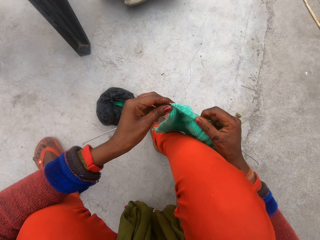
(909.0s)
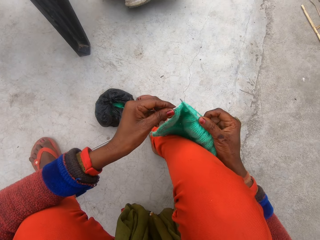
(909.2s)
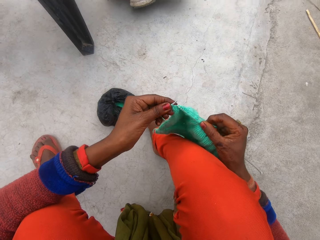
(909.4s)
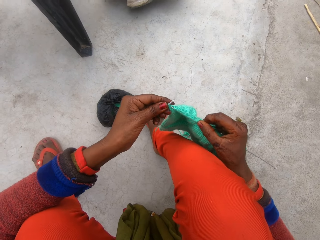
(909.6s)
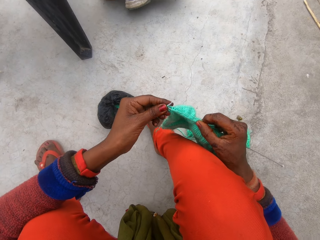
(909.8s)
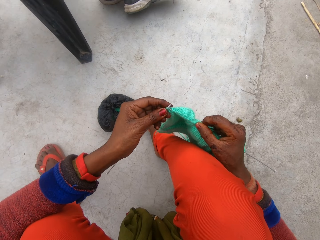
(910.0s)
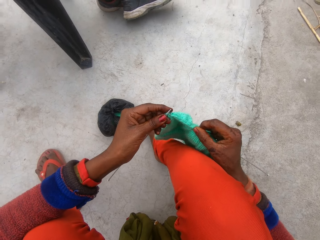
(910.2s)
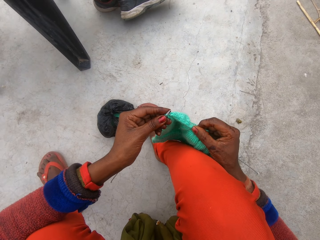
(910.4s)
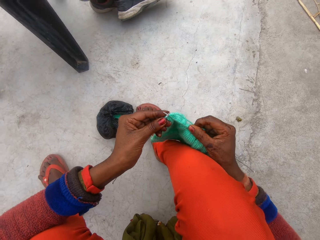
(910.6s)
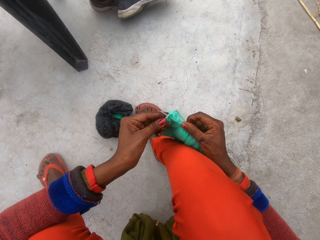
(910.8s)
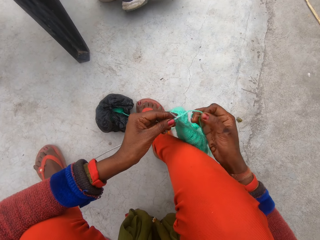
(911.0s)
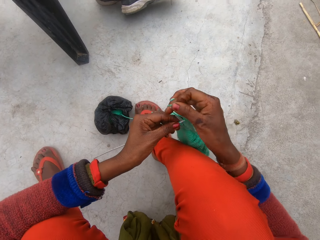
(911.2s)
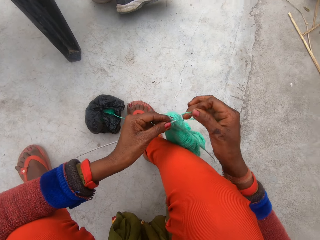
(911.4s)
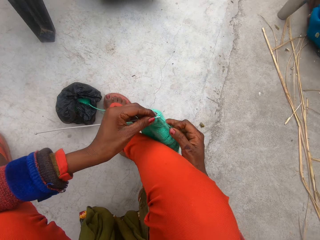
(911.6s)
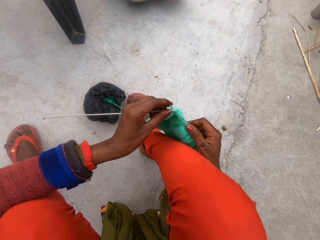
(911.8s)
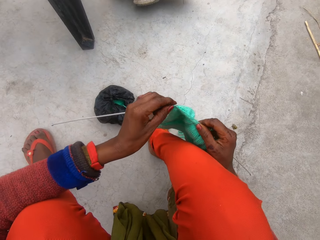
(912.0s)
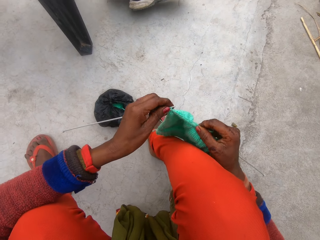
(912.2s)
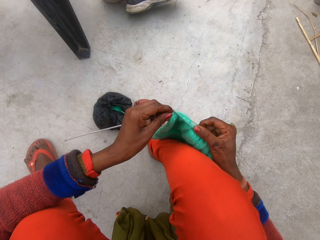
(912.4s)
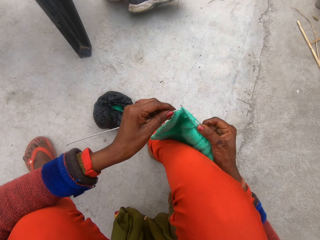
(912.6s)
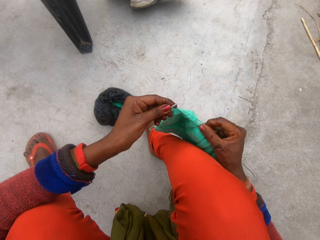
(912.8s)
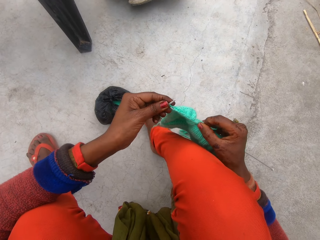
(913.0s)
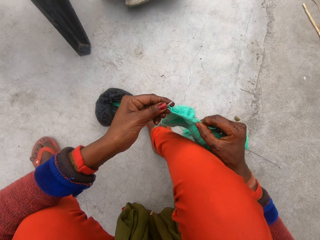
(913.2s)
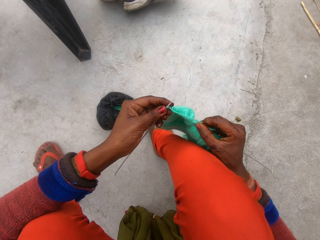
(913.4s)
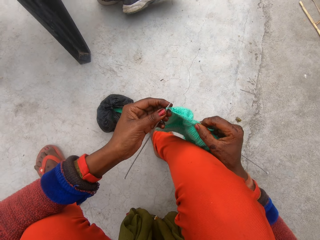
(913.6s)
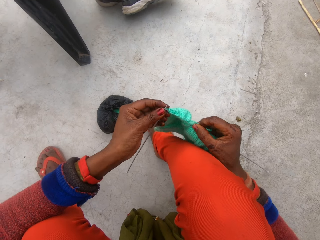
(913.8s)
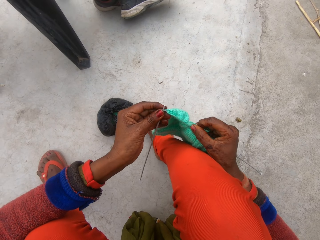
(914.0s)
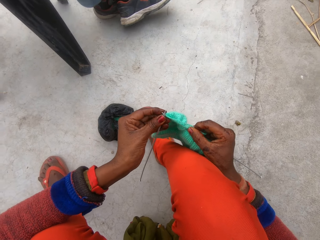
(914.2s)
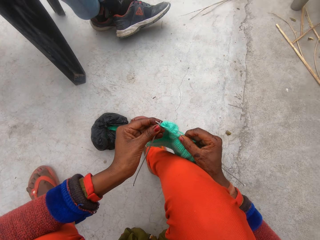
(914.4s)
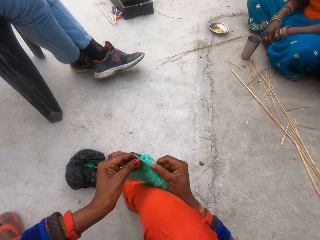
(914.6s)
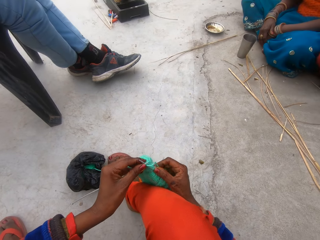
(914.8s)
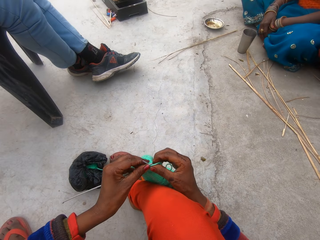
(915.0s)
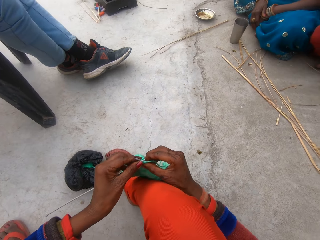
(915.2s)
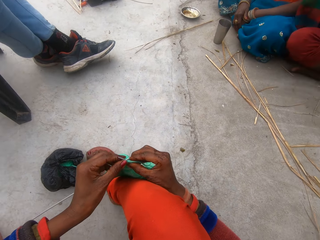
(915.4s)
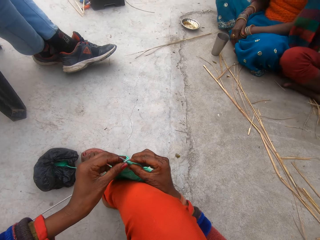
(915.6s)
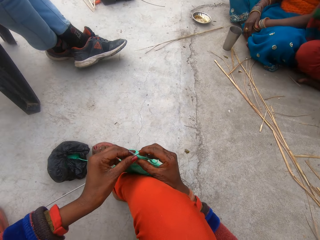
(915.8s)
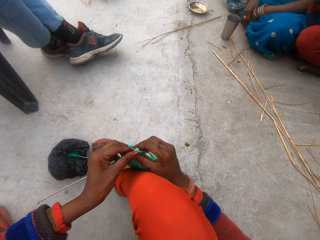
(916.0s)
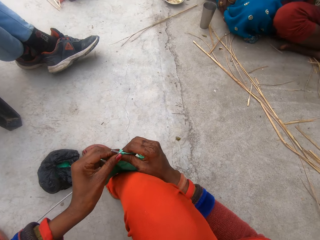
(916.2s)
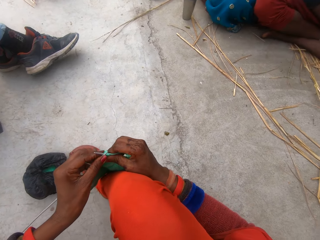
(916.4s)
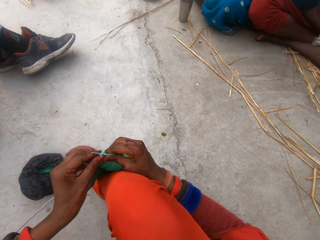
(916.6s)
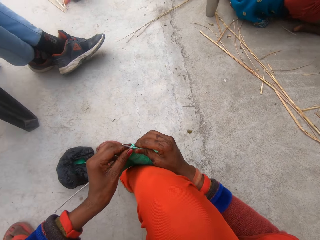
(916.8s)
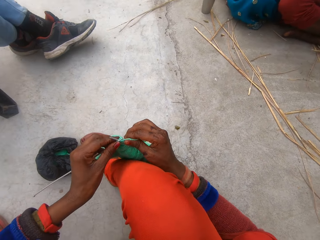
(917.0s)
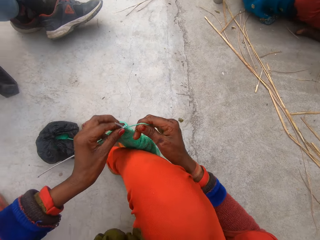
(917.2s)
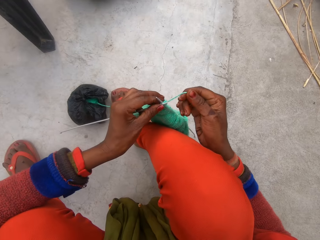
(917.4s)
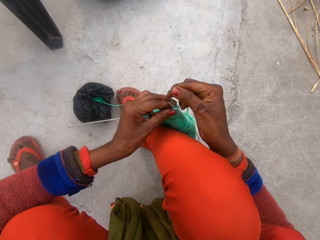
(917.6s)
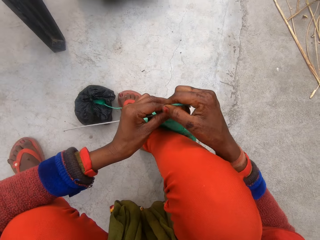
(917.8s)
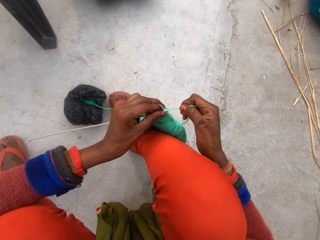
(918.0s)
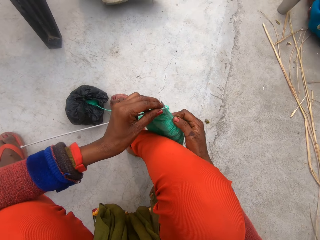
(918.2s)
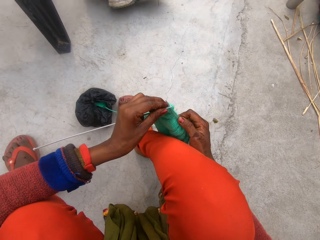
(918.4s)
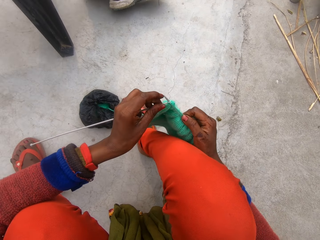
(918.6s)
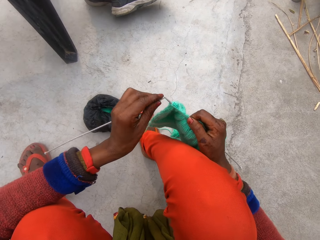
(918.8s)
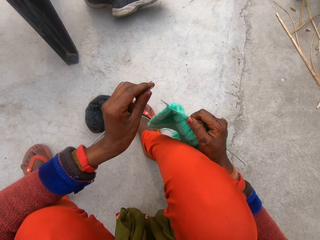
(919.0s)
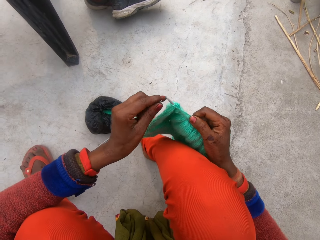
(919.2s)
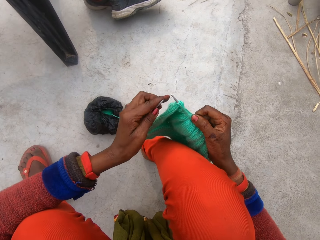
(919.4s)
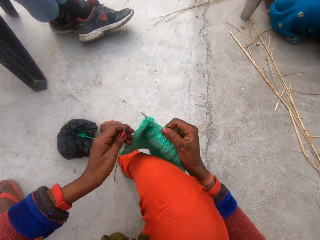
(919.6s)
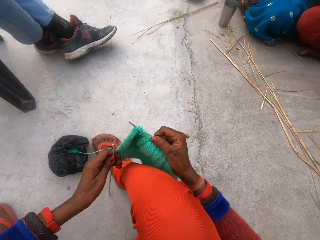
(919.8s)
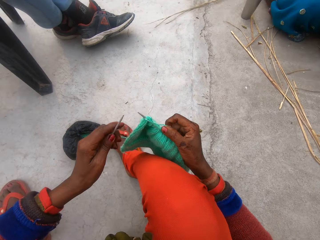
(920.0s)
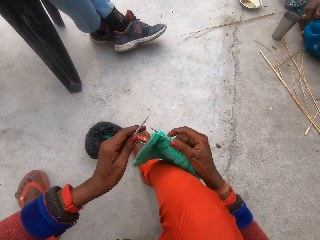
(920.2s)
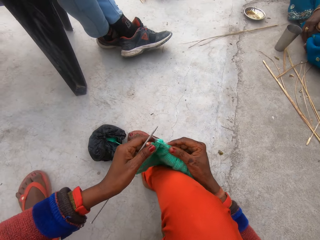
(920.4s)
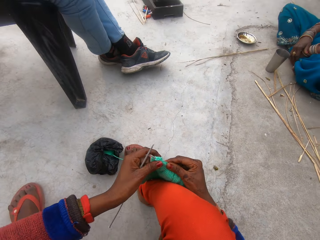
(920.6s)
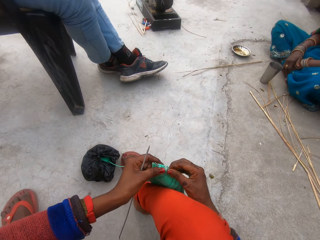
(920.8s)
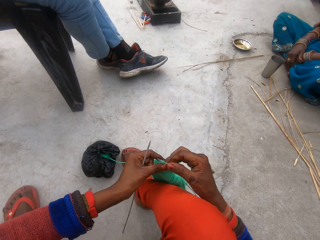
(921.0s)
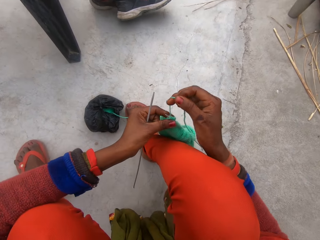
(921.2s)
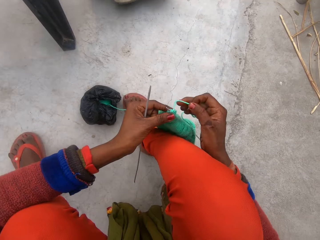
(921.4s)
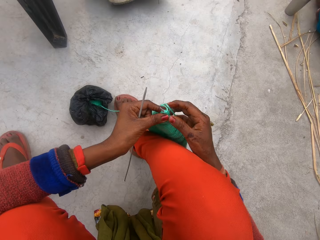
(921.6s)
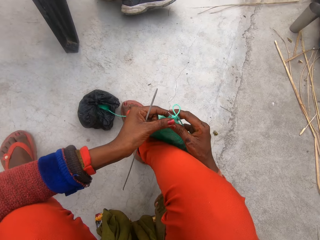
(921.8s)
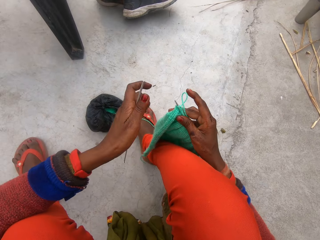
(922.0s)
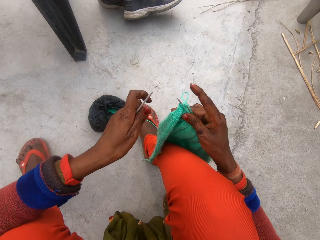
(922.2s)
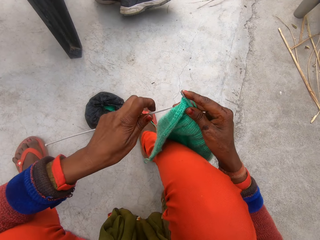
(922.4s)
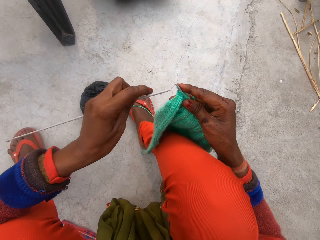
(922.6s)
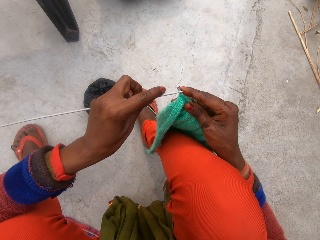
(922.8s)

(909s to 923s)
The camera wearer knits the cloth with the knitting needles in her hands. She loops the wool around the knitting needles with her right hand. She knits the cloth with the knitting needles in her hands. She loops the wool around the knitting needles with her right hand. She removes the left hand knitting needle from the knit cloth. She loops the wool around the knitting needles with her right hand.

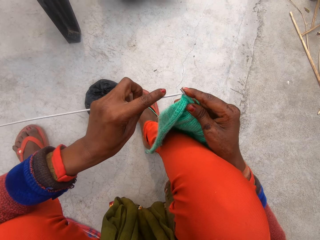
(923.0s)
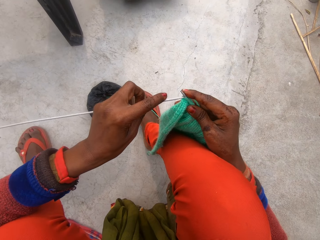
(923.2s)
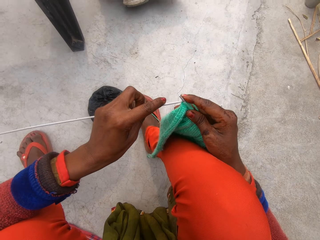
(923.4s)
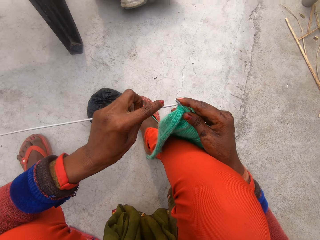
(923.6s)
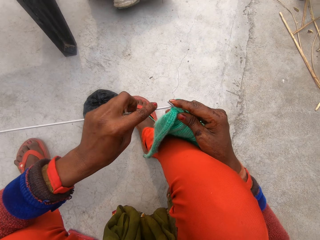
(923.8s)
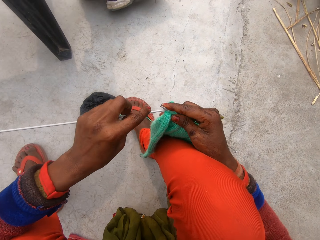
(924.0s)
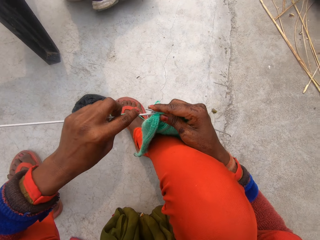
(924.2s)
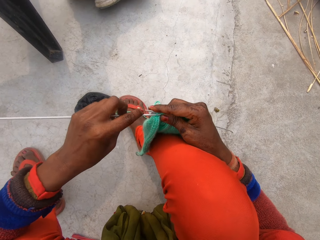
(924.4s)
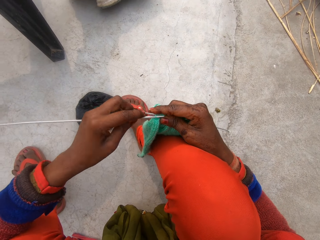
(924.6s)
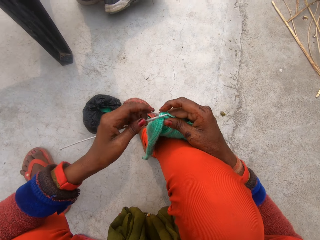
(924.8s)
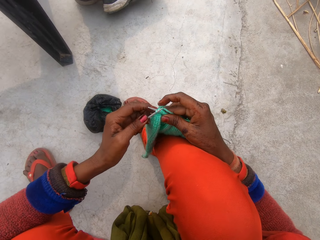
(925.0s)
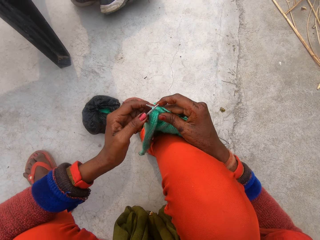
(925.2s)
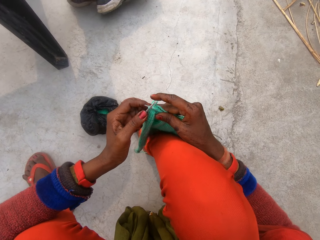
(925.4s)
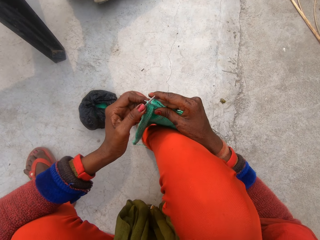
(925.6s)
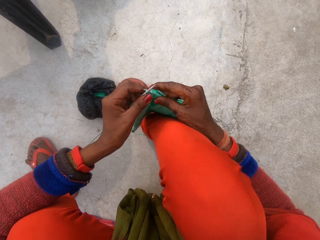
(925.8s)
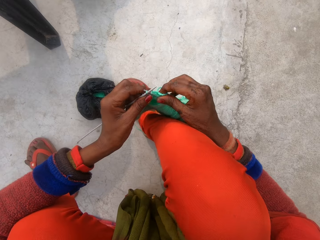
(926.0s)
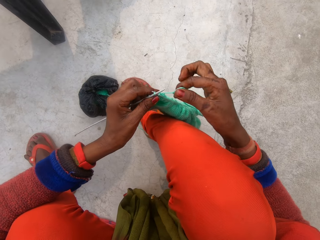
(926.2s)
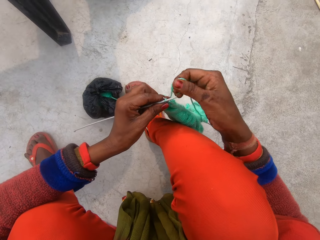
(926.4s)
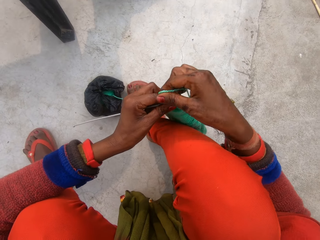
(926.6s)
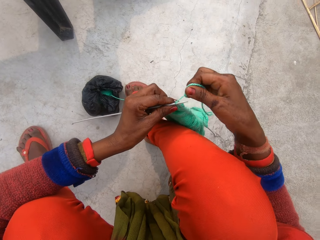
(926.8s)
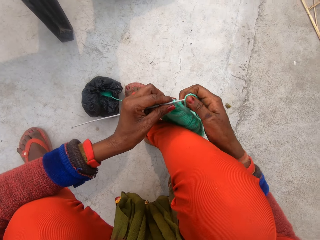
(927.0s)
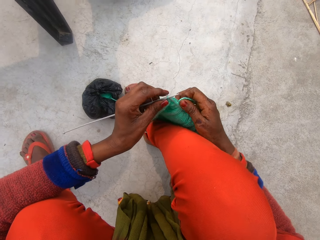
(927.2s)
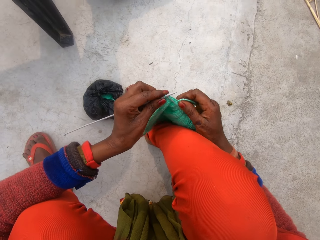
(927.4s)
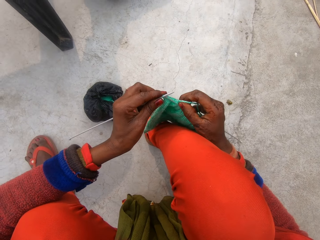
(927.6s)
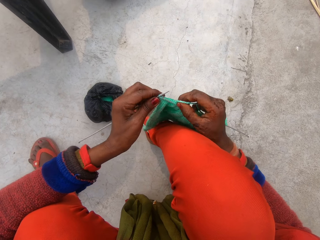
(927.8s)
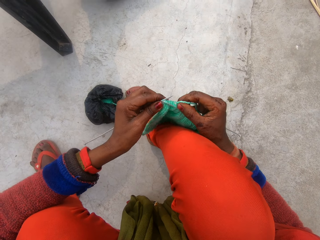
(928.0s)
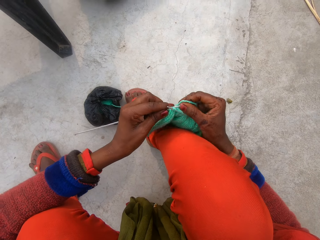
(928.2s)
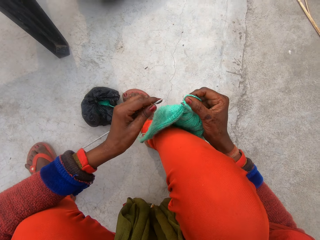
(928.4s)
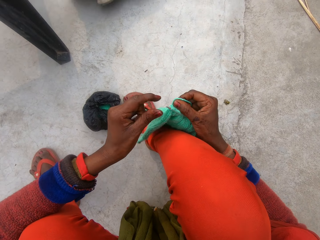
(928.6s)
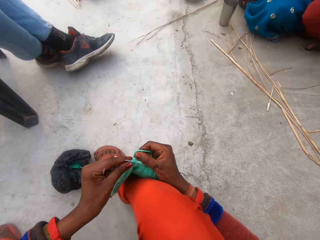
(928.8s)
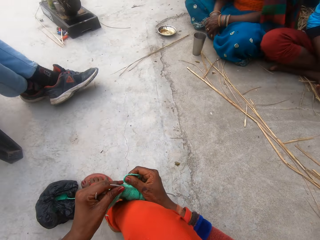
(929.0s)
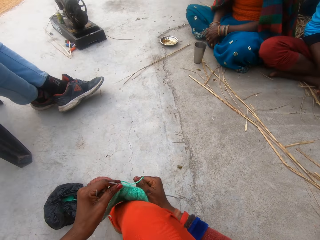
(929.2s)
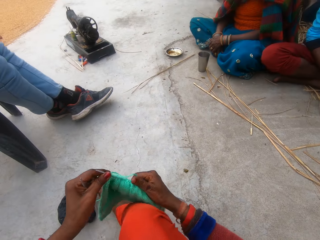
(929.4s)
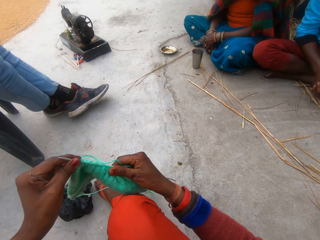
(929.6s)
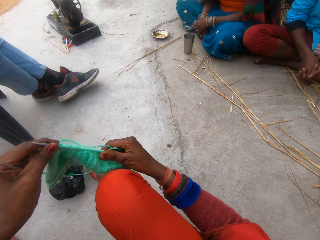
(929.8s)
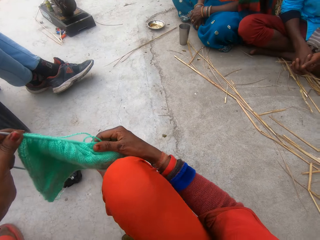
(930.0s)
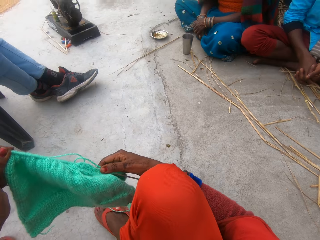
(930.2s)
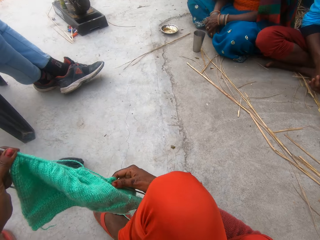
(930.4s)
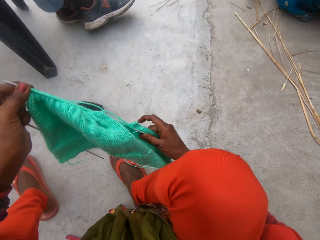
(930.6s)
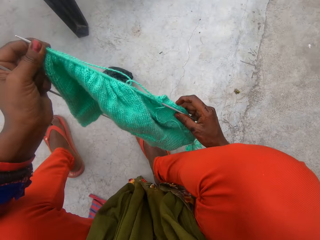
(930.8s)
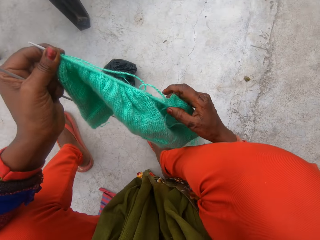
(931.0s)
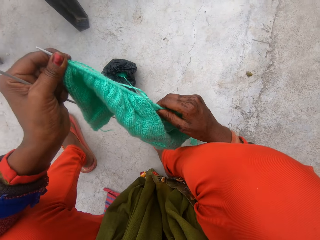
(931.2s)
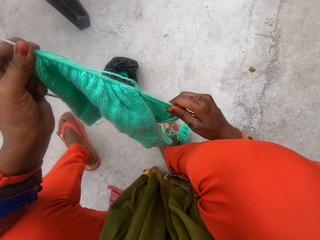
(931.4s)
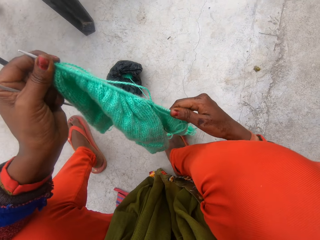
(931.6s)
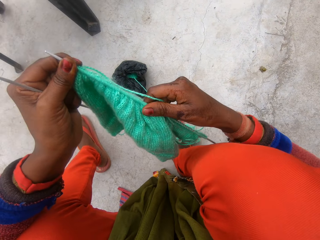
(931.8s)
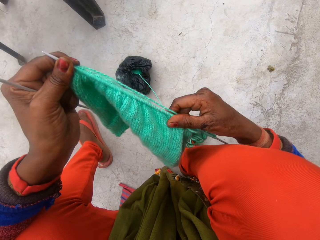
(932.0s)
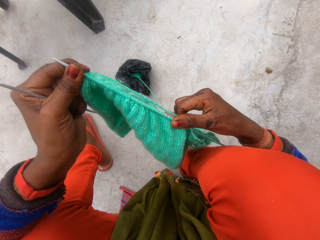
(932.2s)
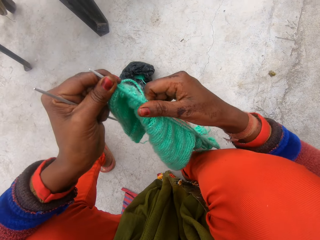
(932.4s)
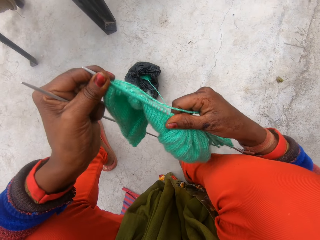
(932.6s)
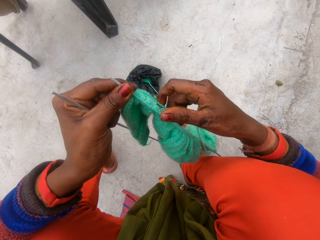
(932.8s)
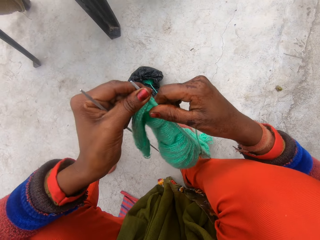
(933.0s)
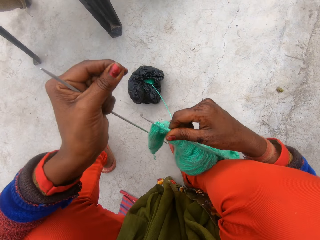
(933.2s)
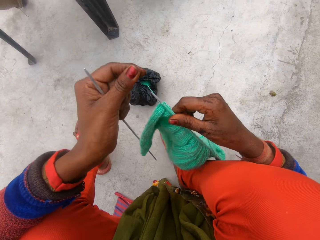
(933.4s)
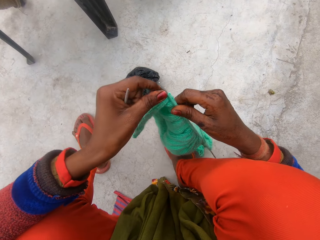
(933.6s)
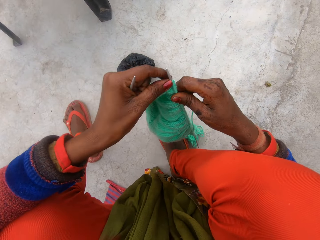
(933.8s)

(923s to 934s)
The camera wearer puts the knitting needle in the knitted cloth with her left hand. She loops the wool around the knitting needles with her right hand. She removes the left hand knitting needle from the knit cloth. She pulls the garment on the knitting needle. She adjusts the knitted cloth with her right hand. She talks.
